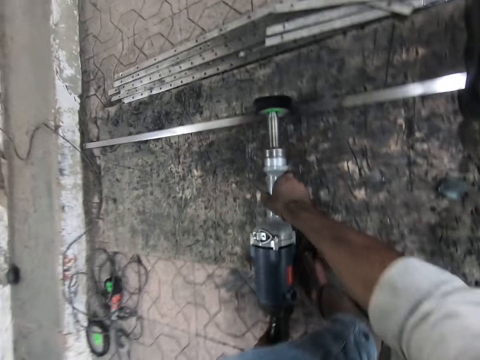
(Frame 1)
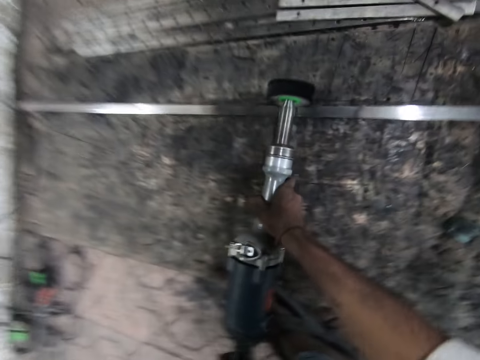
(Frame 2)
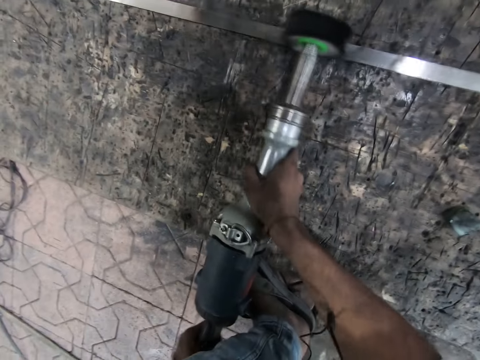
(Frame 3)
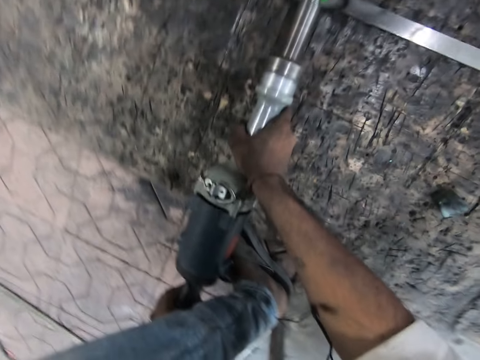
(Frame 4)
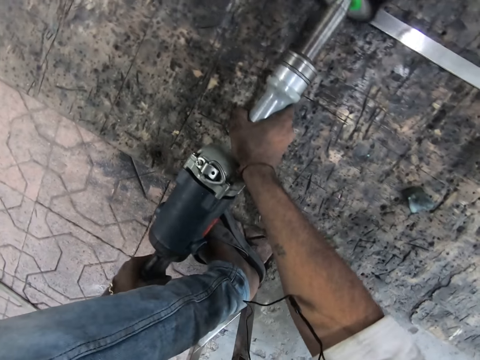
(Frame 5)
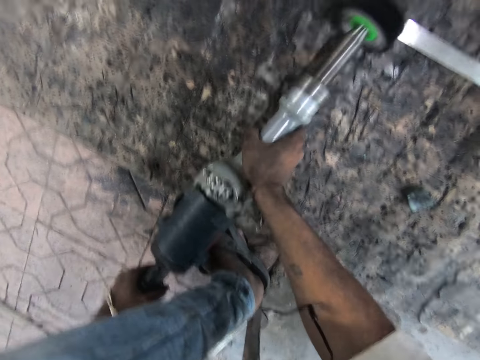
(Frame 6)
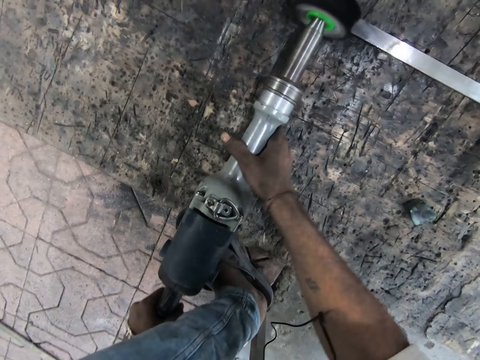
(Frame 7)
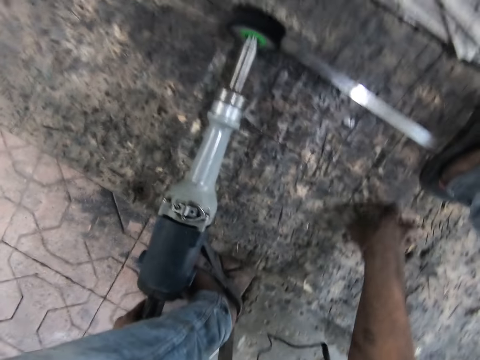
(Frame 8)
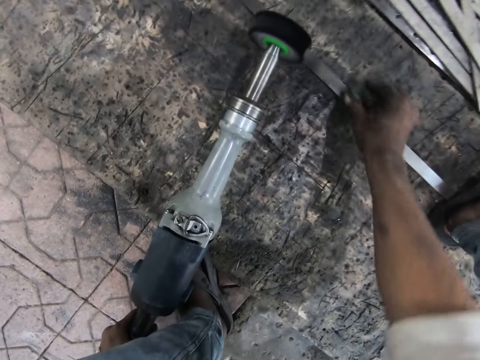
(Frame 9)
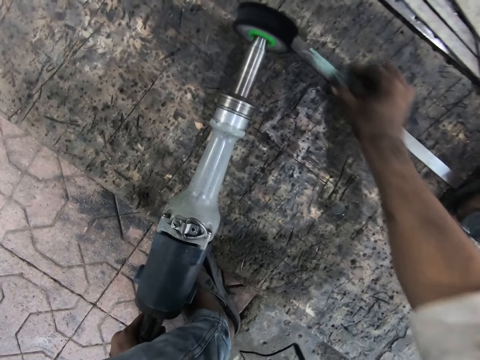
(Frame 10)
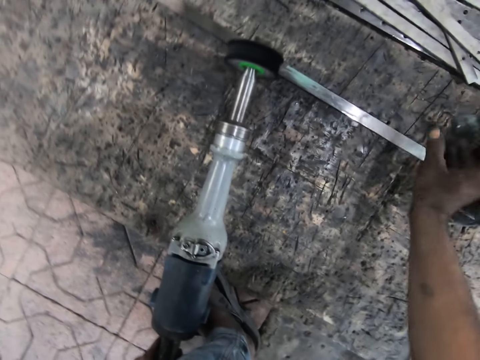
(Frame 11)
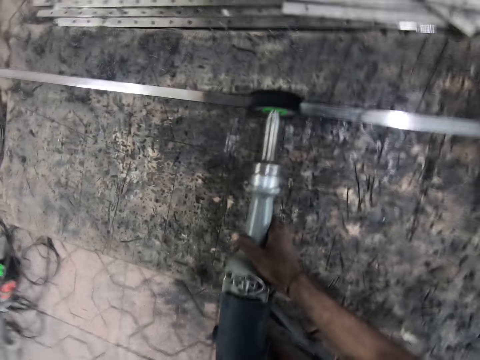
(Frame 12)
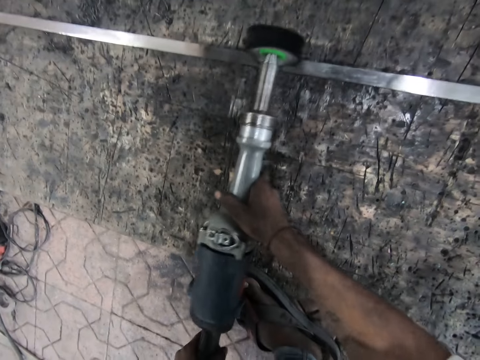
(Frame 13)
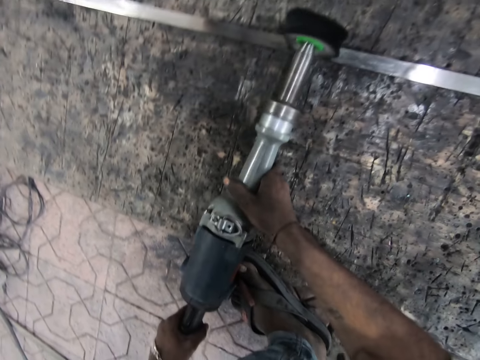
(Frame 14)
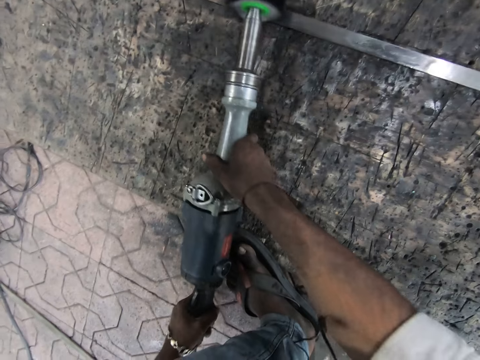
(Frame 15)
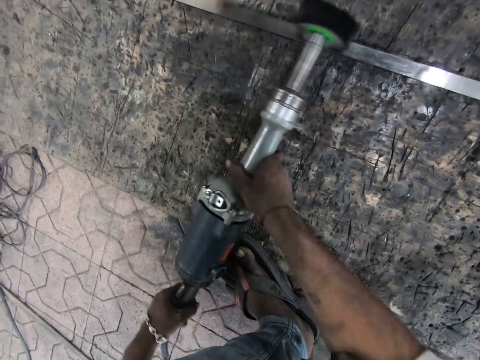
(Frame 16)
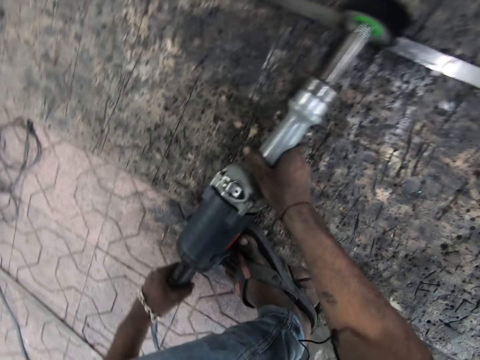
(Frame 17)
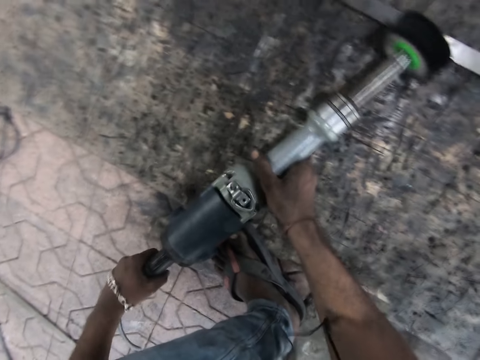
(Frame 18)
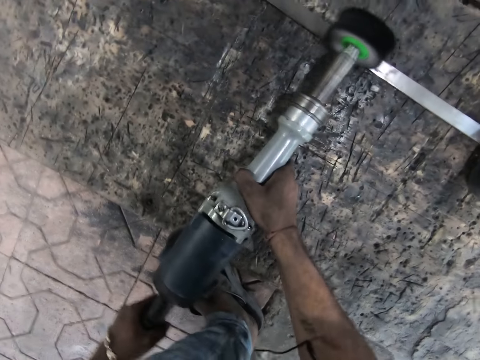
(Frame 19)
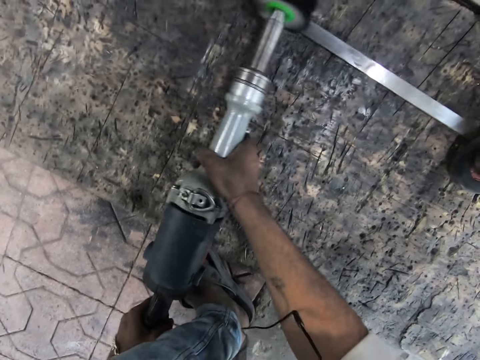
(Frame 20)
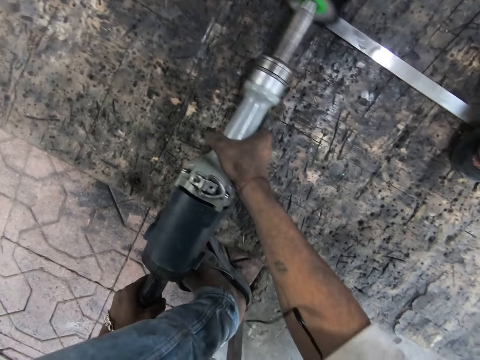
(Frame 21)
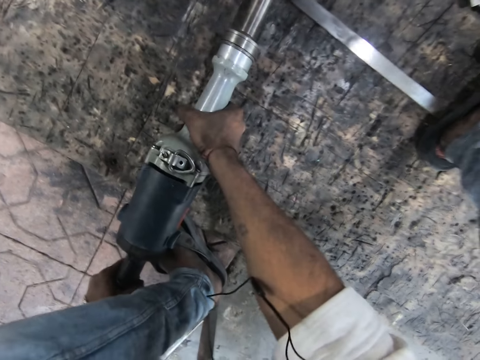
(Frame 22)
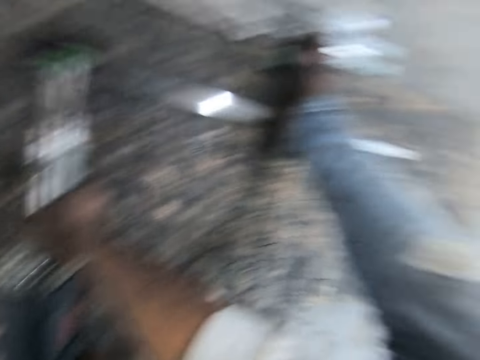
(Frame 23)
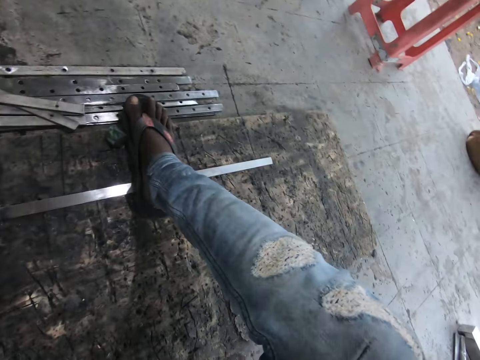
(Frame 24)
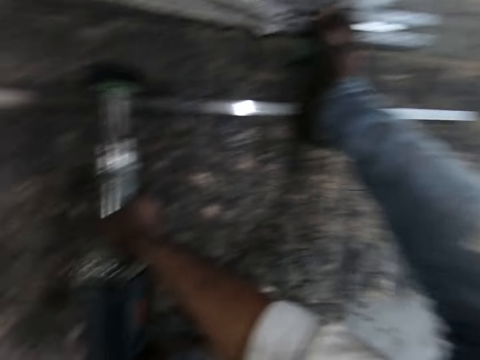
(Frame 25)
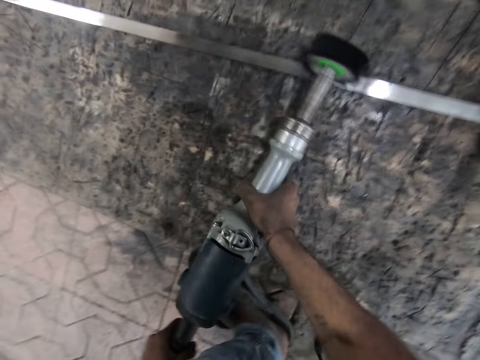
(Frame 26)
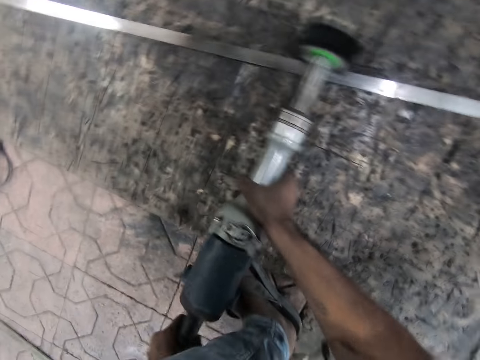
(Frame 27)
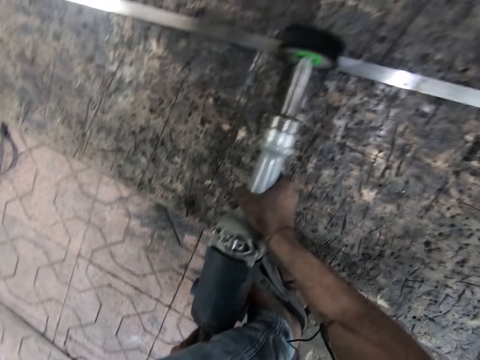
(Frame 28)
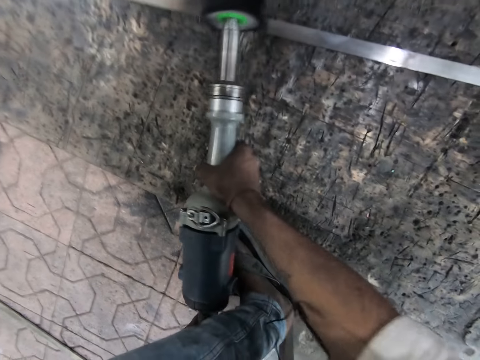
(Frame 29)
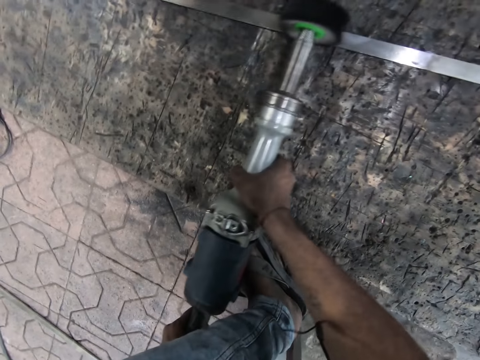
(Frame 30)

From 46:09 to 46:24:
The camera wearer adjusts the metal strip with his right hand. He touches the piece of metal. He rubs the rock on the metal strip. He adjusts the metal strip with his right hand. He tosses the rock aside. He polishes the metal strip with the straight grinder.

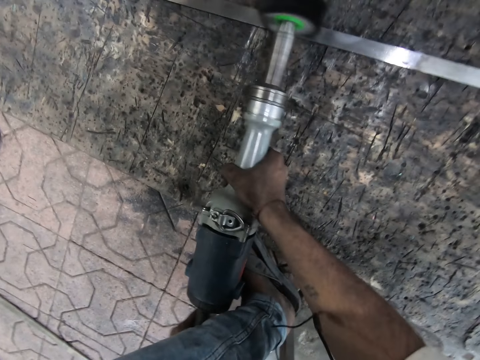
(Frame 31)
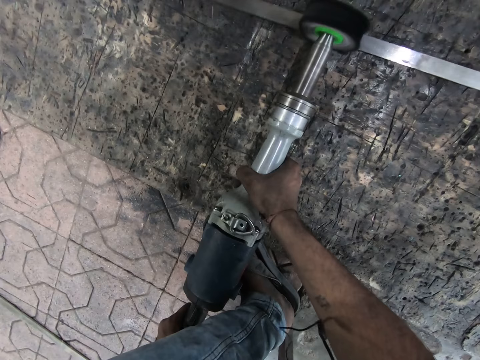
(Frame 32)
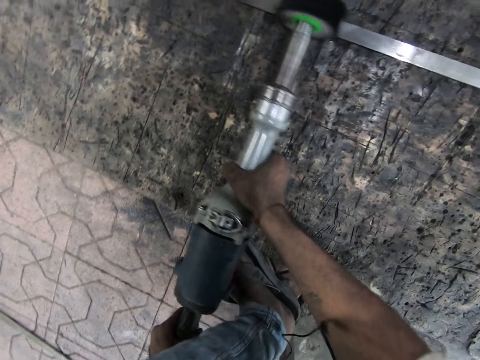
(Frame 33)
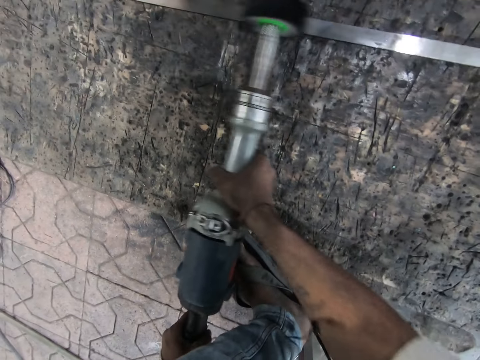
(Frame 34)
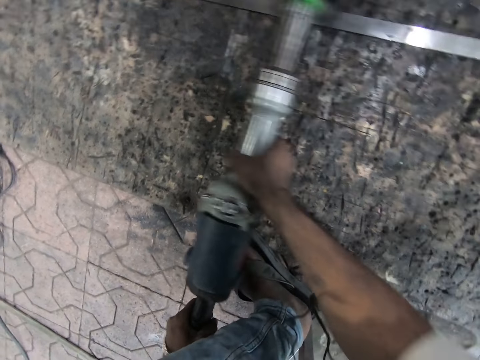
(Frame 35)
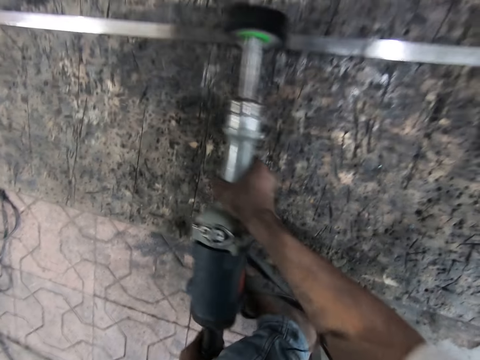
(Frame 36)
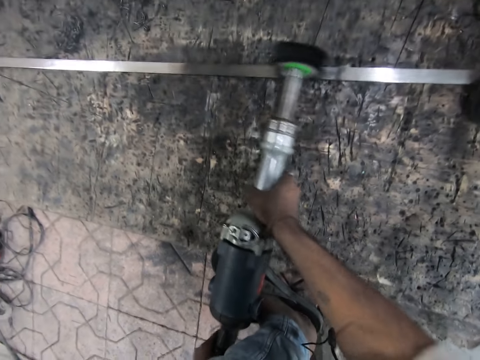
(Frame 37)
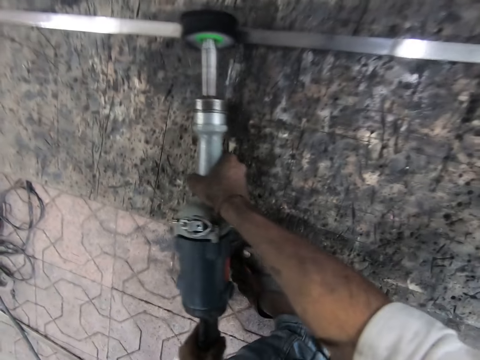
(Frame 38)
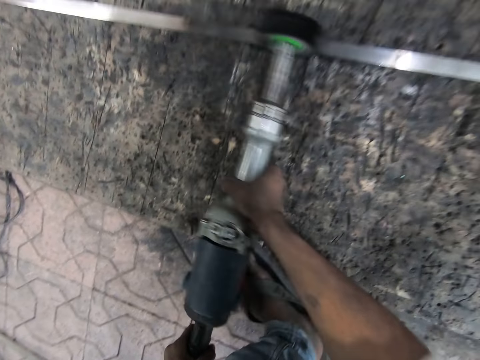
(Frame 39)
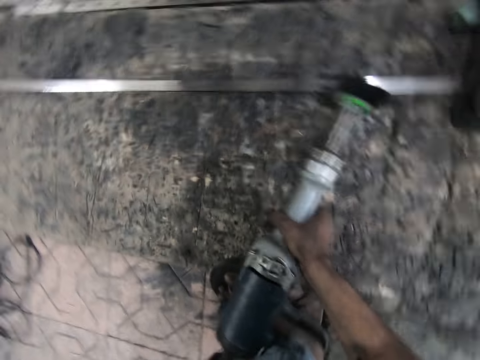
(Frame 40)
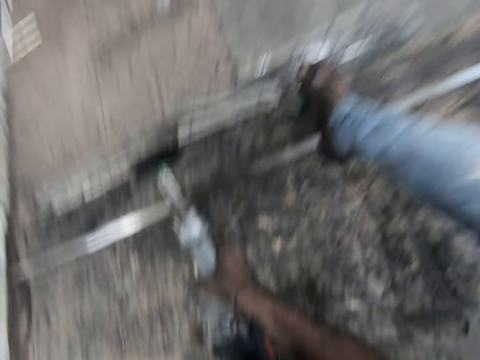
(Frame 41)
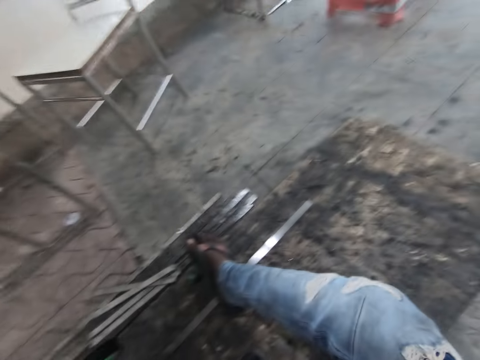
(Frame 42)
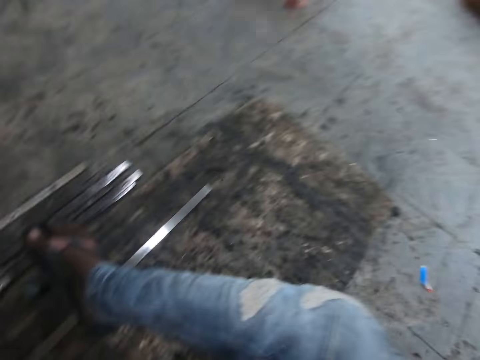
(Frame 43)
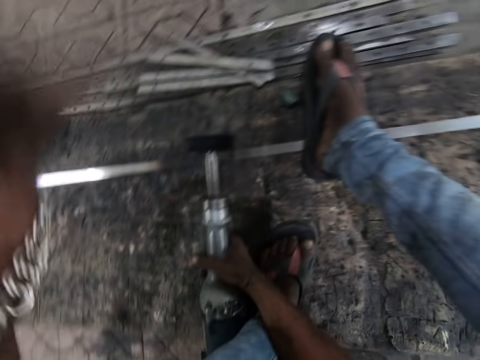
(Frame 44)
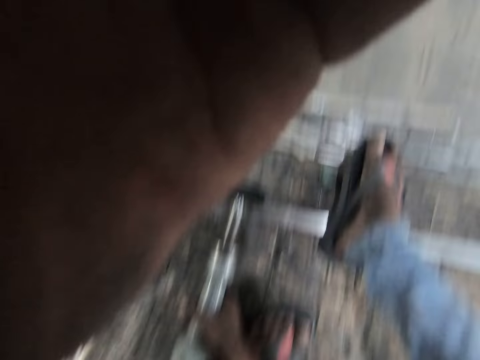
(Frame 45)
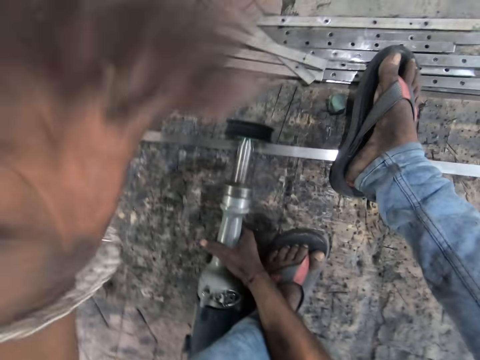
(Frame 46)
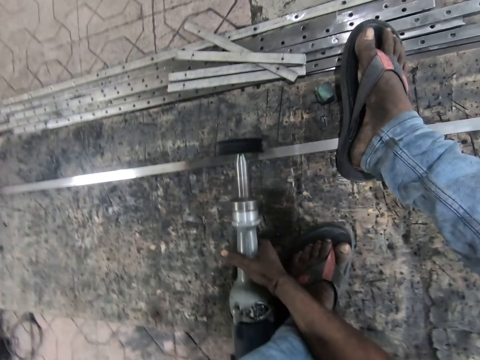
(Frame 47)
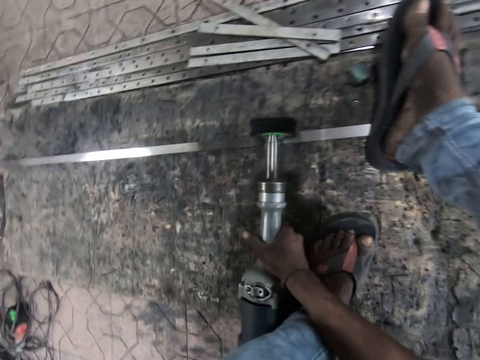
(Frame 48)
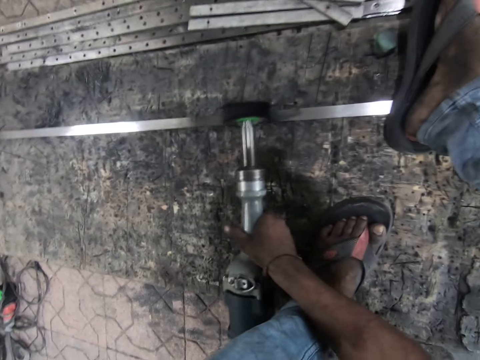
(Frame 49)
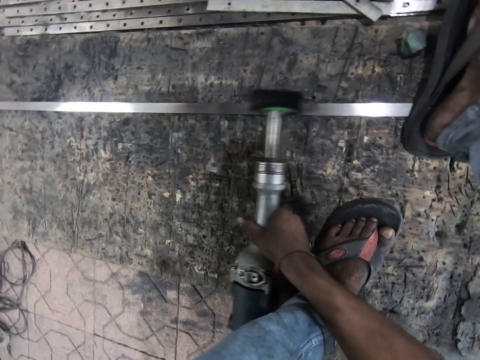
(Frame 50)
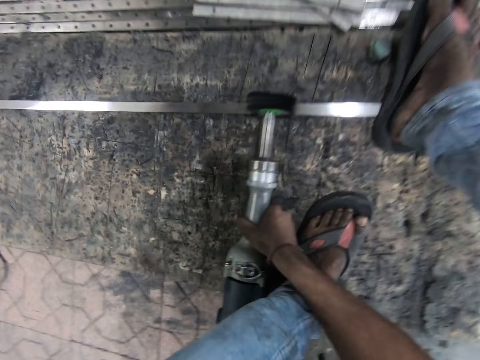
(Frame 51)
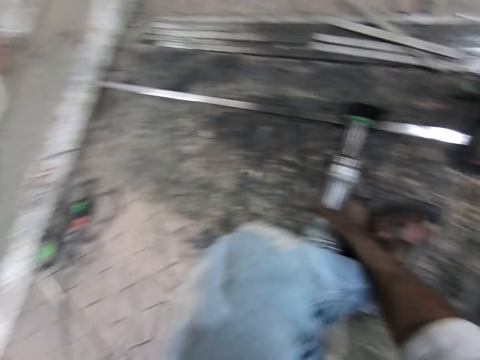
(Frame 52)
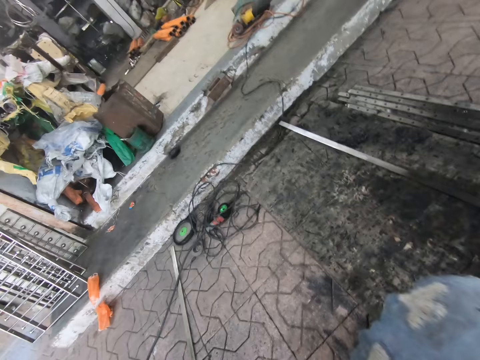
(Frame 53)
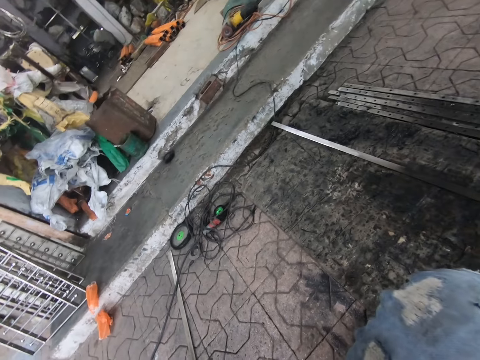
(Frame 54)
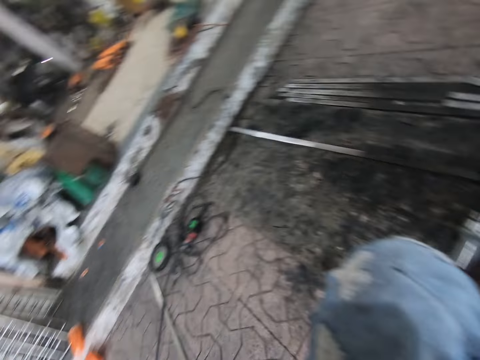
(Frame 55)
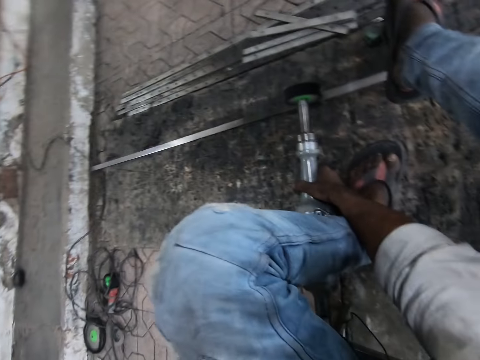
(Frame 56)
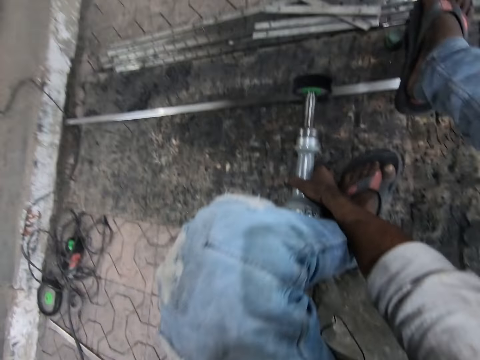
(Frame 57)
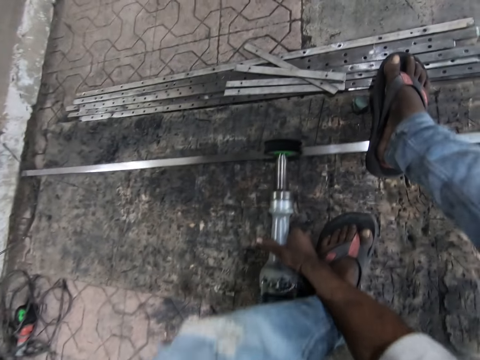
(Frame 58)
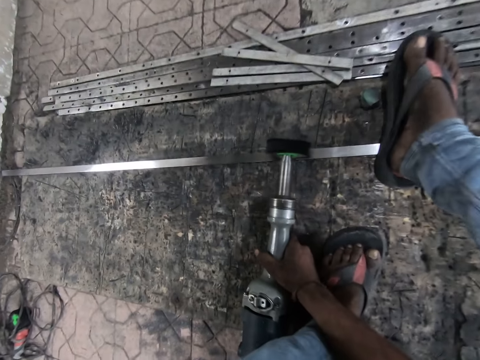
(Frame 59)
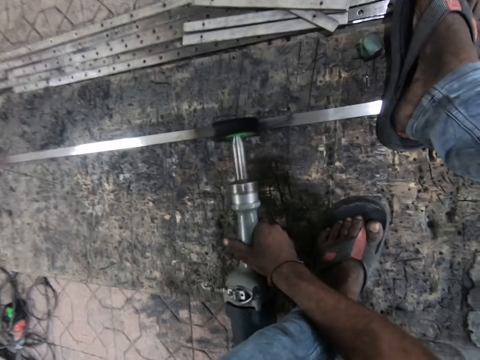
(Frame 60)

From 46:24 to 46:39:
The camera wearer adjusts the camera. They polish the piece of metal. They look around.
